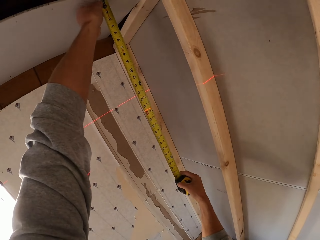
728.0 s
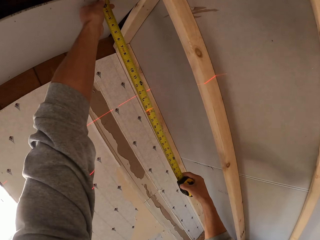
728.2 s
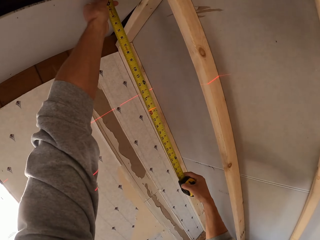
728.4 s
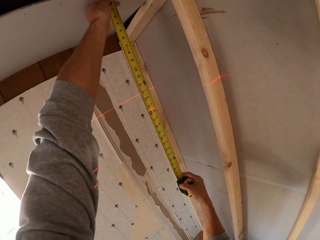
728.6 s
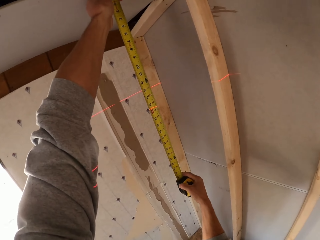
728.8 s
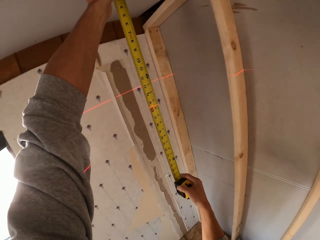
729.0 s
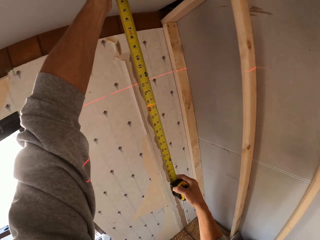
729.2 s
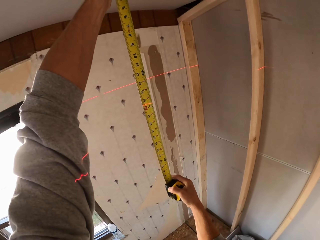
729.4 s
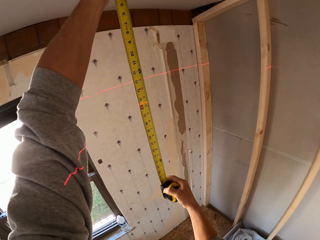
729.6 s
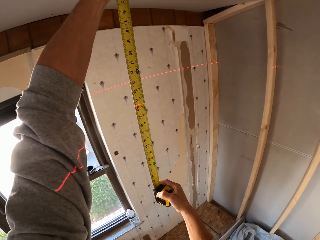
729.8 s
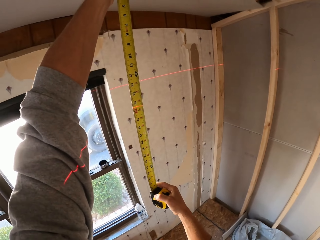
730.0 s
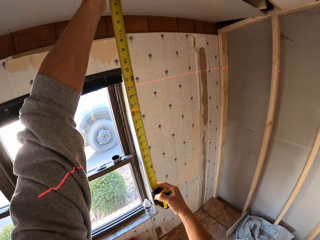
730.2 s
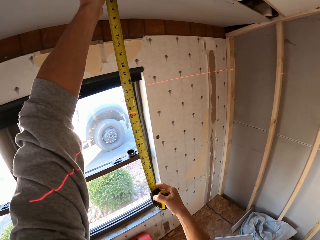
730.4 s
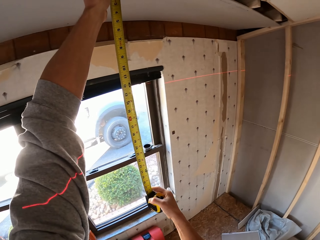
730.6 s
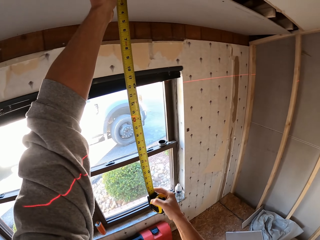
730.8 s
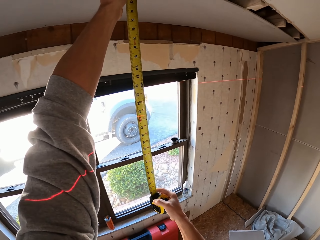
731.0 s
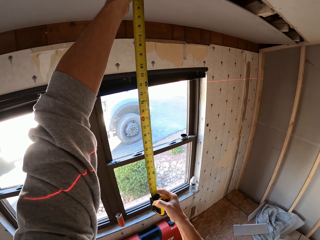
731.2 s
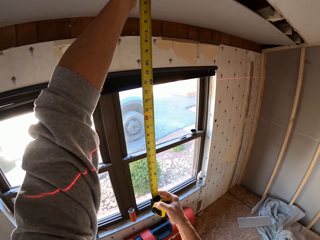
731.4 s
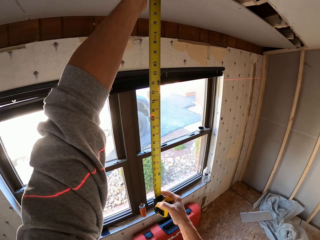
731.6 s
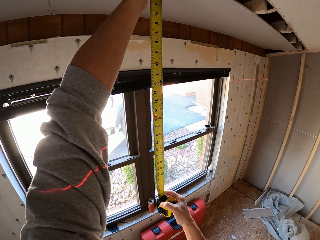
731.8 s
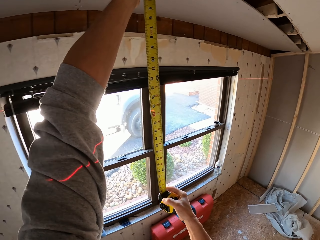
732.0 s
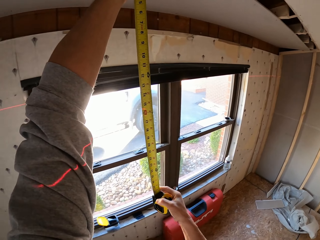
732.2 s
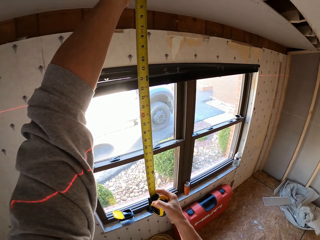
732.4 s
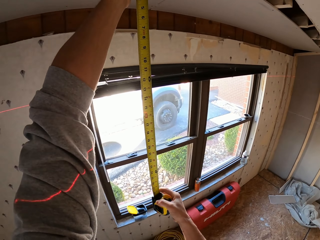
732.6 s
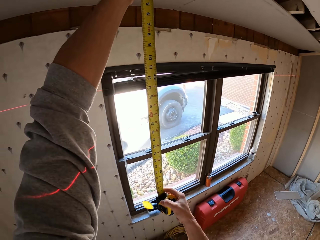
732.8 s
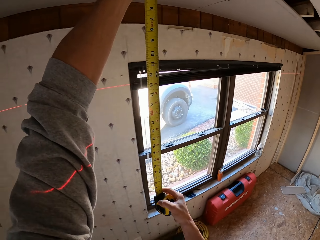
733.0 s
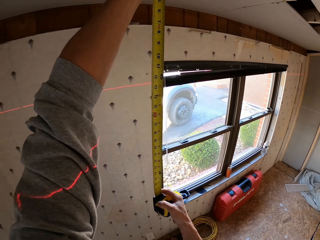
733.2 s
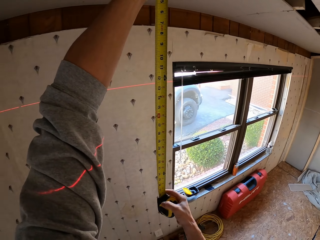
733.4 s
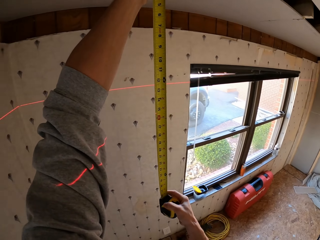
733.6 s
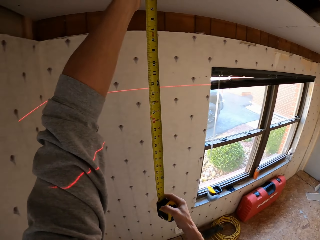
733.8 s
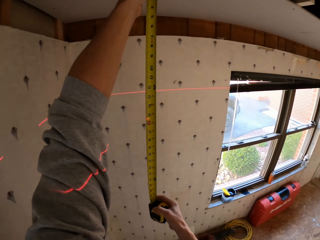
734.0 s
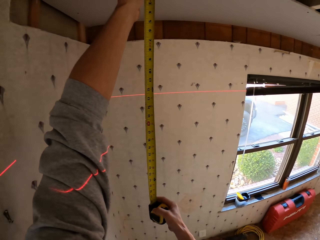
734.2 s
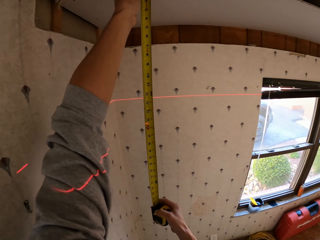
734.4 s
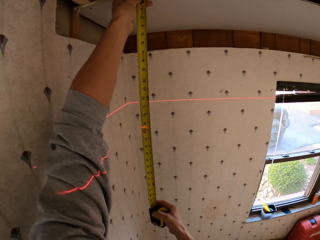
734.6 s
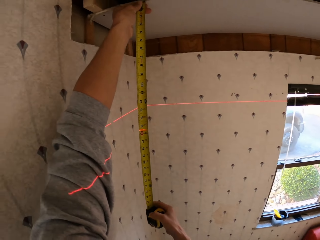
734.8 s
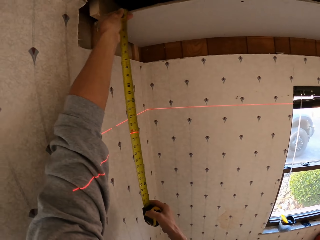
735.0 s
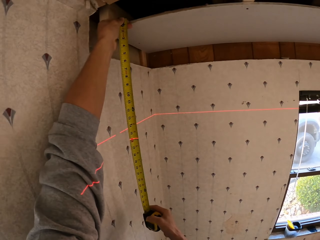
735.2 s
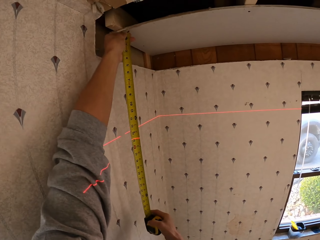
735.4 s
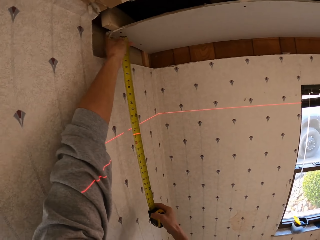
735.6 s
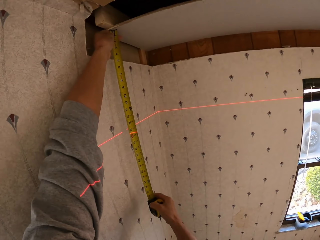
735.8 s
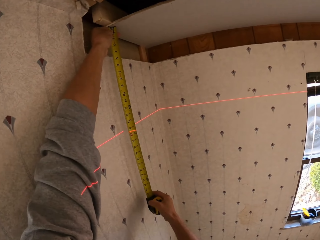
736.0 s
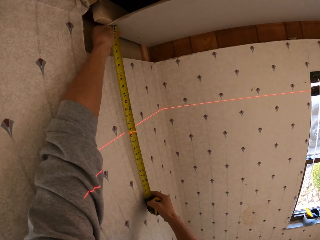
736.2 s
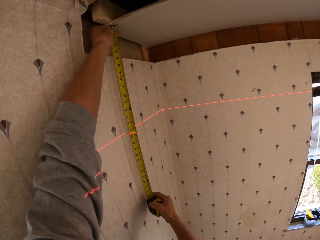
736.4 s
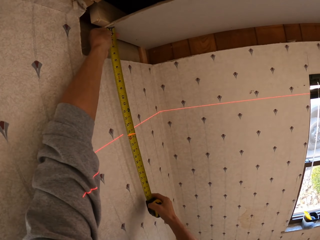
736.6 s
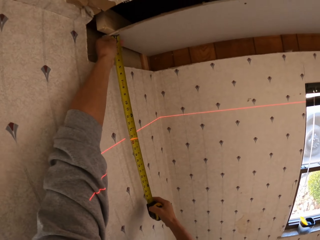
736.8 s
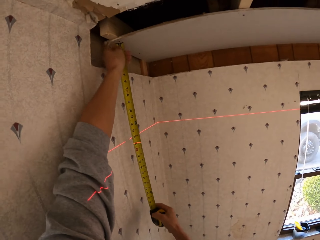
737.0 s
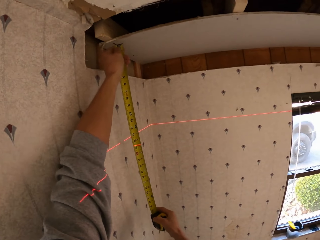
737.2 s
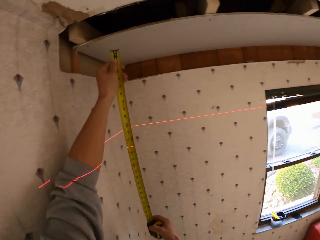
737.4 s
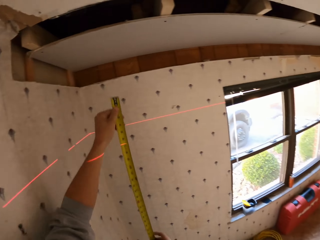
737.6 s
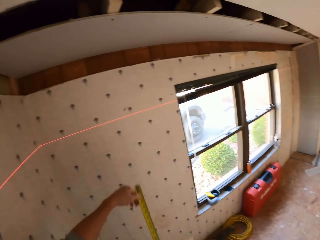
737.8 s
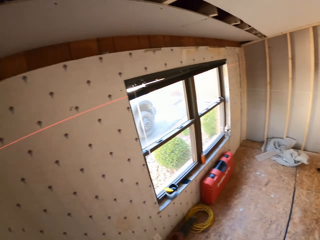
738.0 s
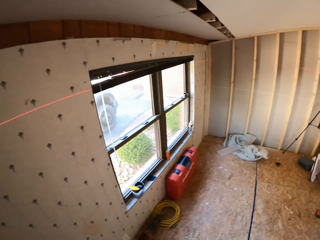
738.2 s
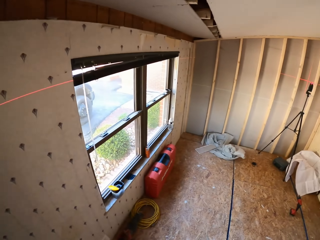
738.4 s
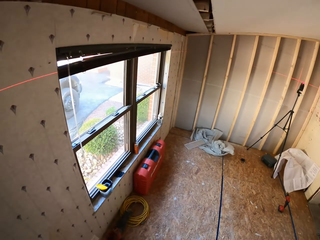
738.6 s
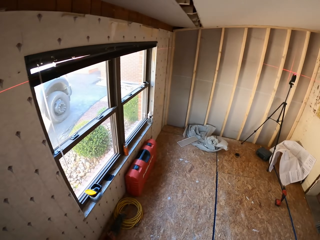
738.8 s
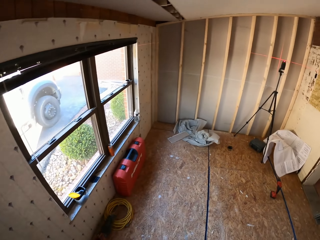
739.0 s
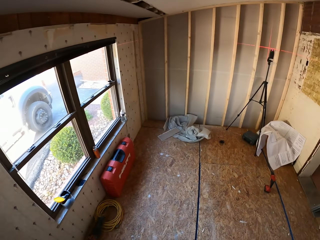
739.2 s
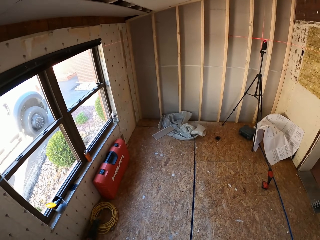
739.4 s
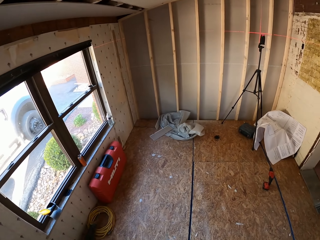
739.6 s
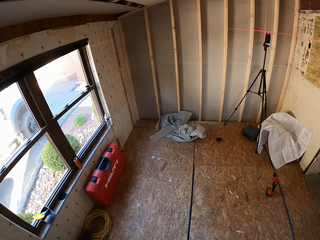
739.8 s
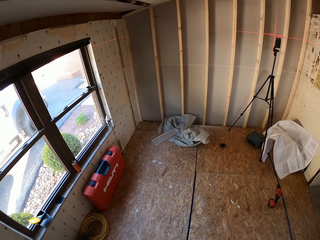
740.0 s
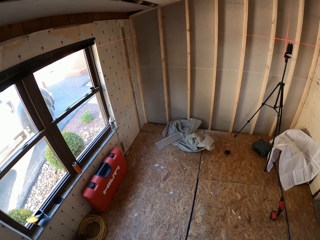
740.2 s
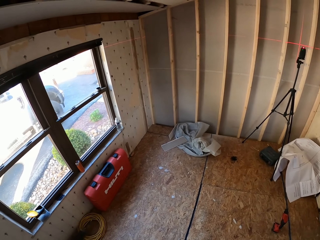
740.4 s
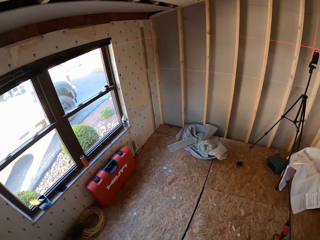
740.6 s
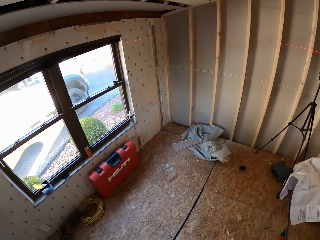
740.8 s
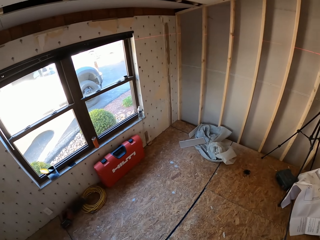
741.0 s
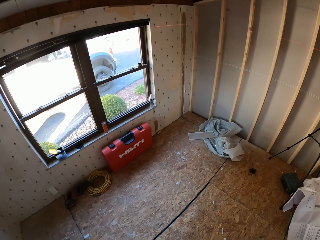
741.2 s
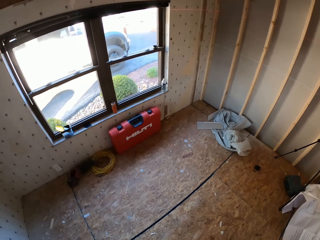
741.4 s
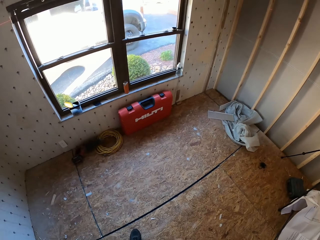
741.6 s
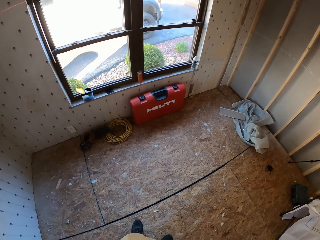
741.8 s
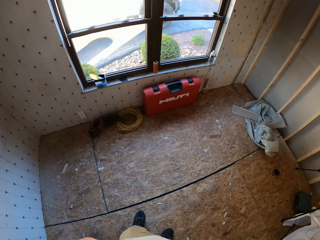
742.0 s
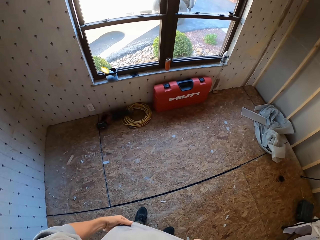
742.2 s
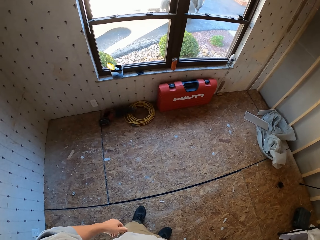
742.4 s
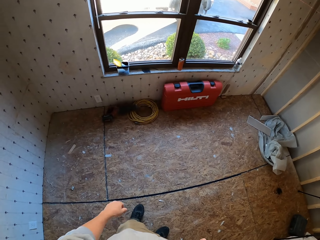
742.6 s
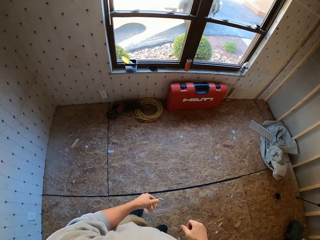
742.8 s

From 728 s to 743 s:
The camera wearer measures a board with a tape measure. They turn to the side. They measure the board with the tape measure. They turn to the side. They measure the board with the tape measure. They turn to the side. They measure the board with the tape measure. They hold the tape measure. They turn to the side. They turn around. They look round the apartment. They walk around. They turn around.

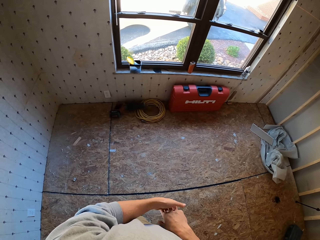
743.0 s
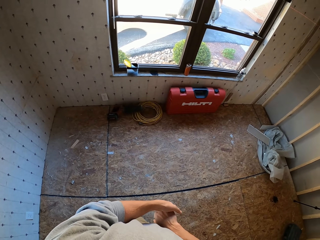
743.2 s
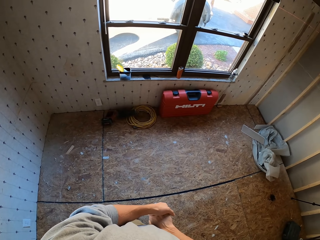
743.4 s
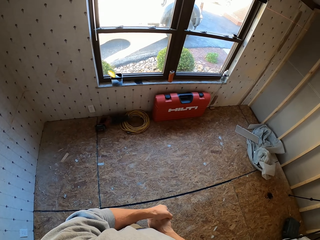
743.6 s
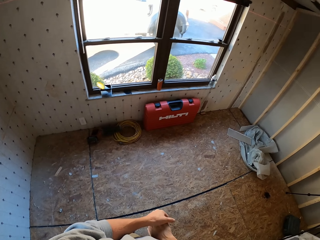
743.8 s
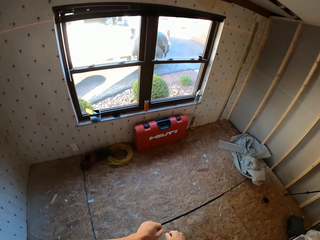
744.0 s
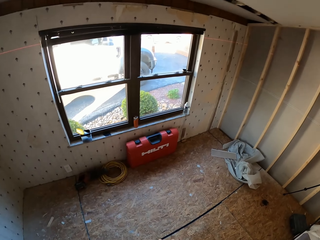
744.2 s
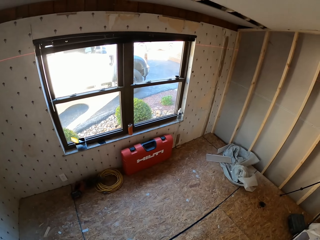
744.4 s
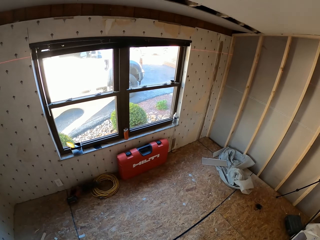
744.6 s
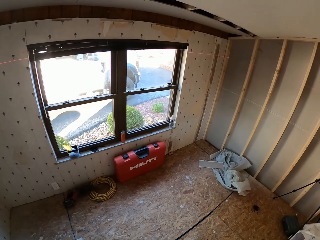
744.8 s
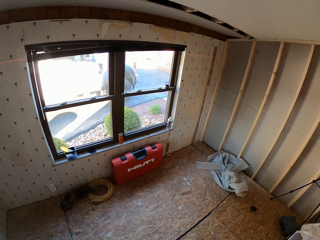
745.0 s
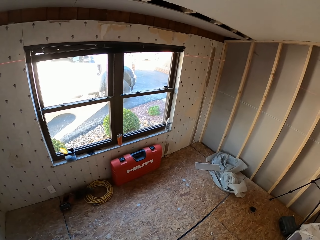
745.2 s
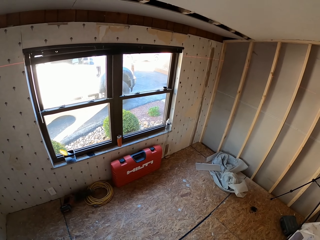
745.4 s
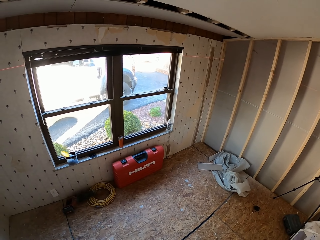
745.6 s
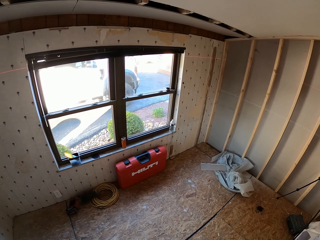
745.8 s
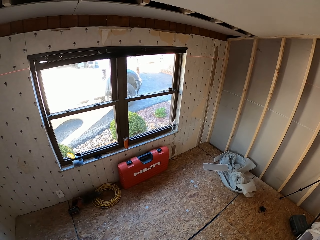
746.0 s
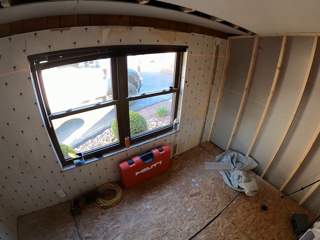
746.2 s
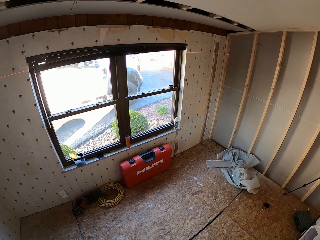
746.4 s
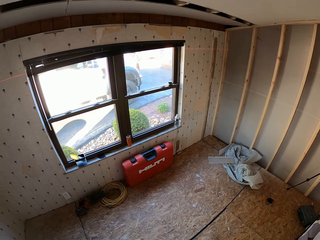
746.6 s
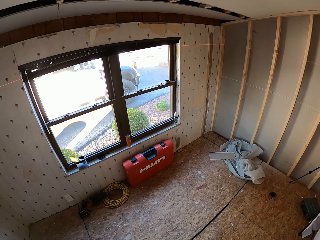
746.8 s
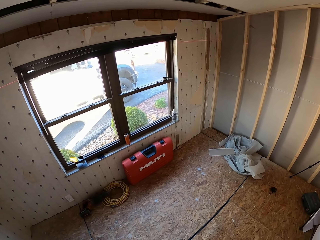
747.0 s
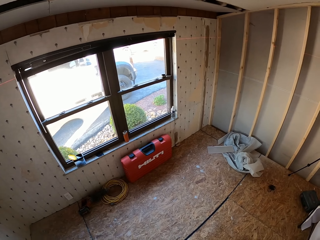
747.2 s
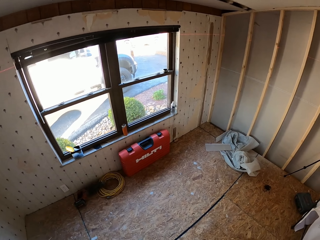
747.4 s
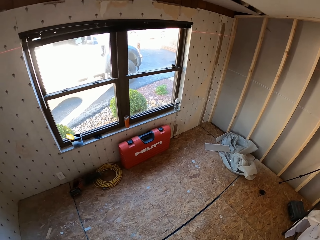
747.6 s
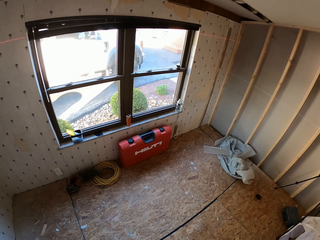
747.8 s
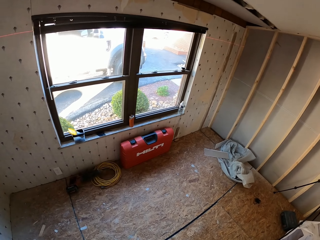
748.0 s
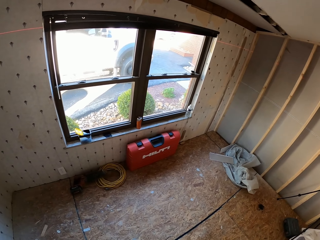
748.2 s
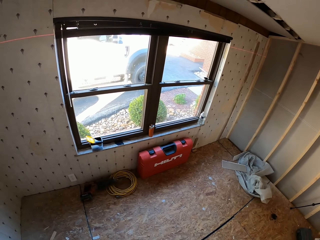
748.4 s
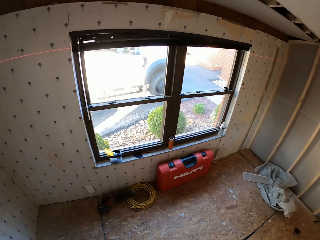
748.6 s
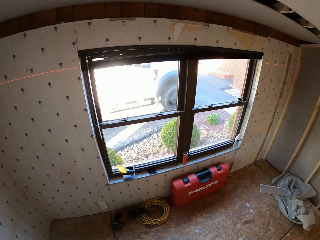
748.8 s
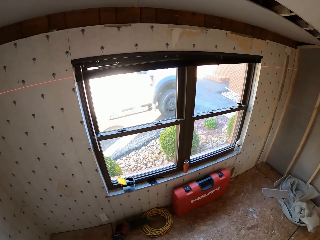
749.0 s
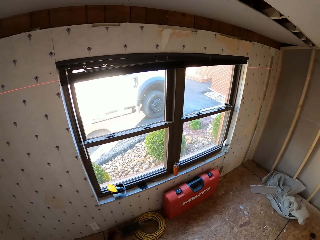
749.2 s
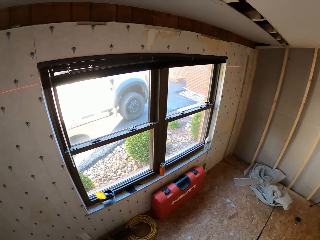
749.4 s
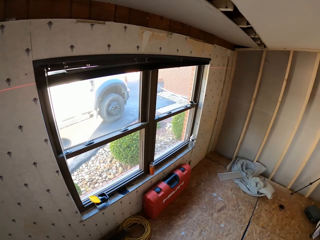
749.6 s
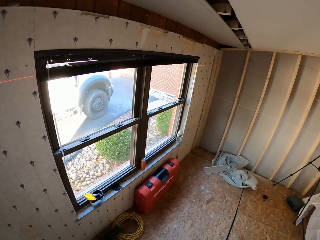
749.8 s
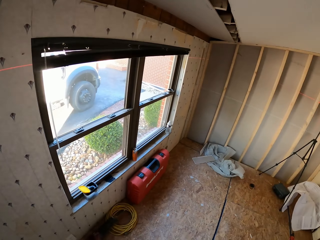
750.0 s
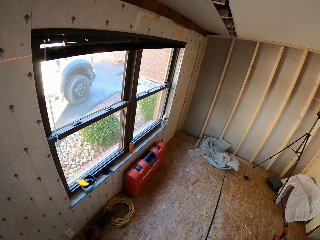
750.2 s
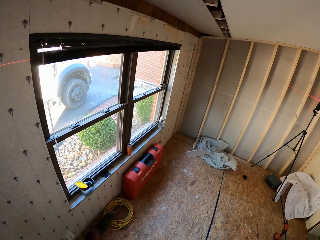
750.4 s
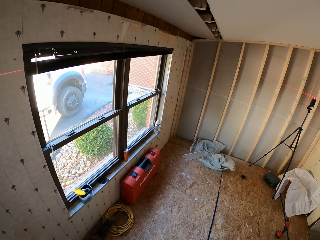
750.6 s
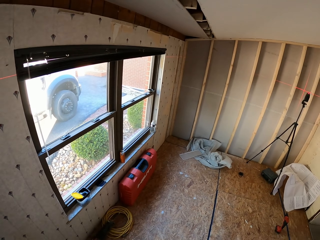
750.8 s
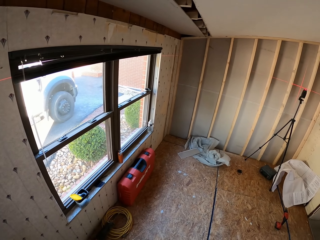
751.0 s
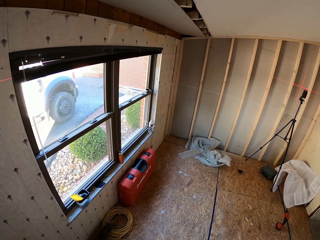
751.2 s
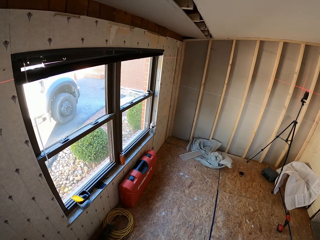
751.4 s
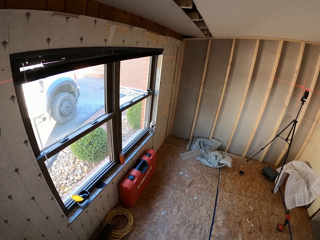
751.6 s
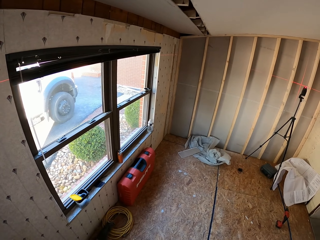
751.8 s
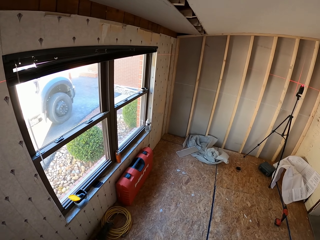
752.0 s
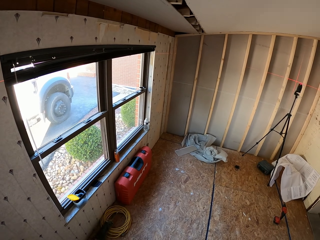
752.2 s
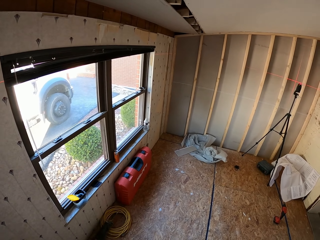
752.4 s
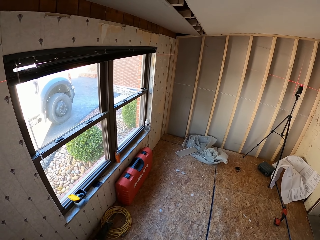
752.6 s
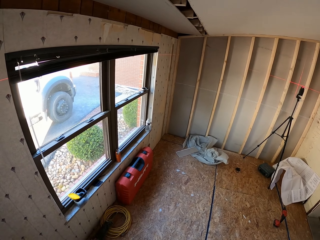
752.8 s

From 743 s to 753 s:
The camera wearer holds their hands together. They turn around. They walk around. They turn around.
